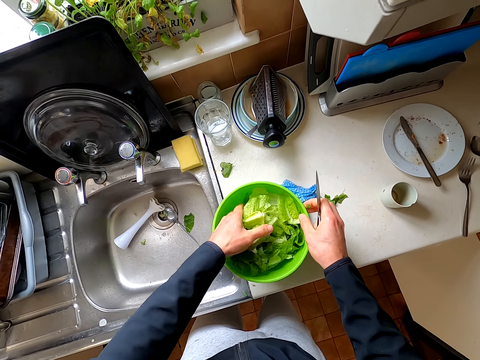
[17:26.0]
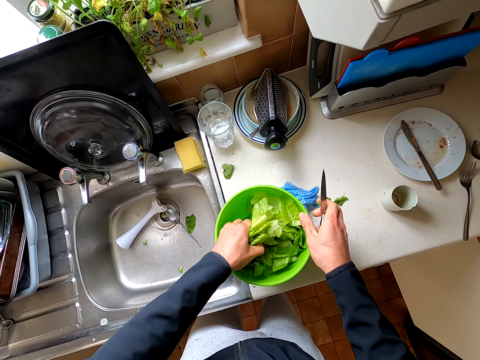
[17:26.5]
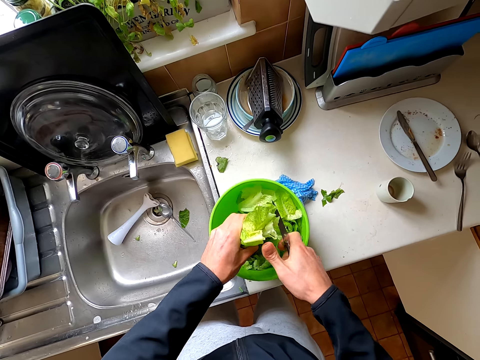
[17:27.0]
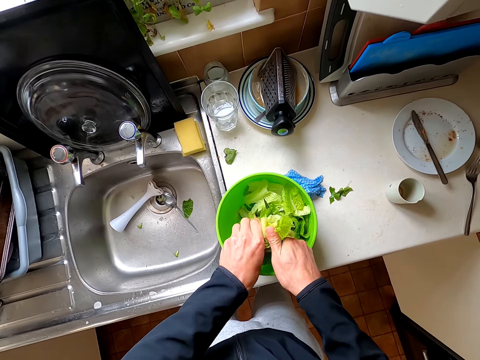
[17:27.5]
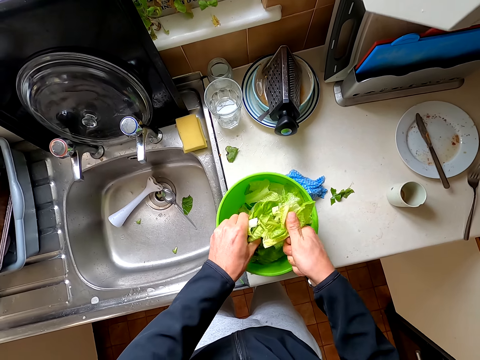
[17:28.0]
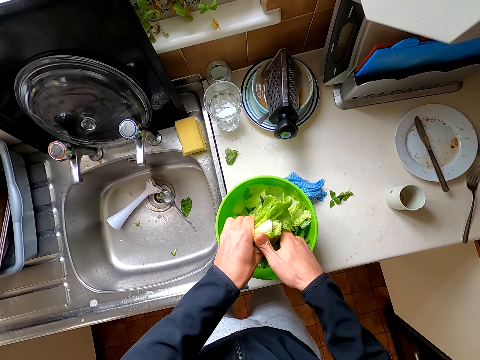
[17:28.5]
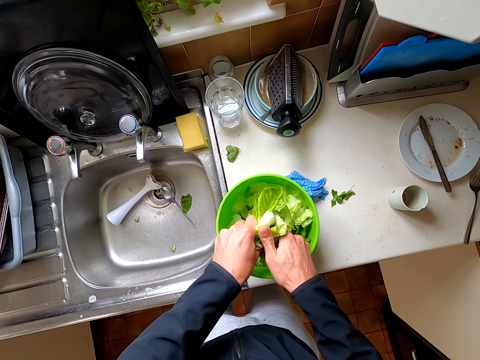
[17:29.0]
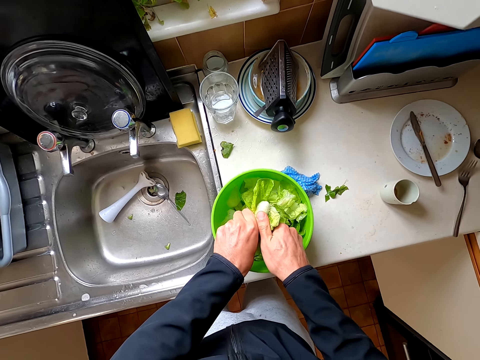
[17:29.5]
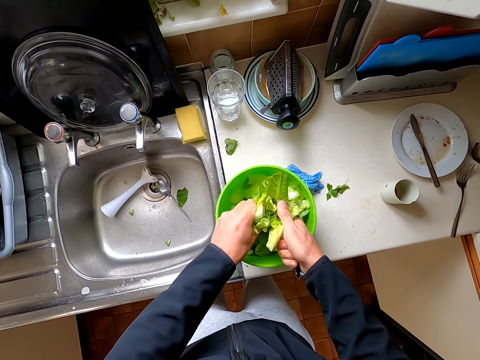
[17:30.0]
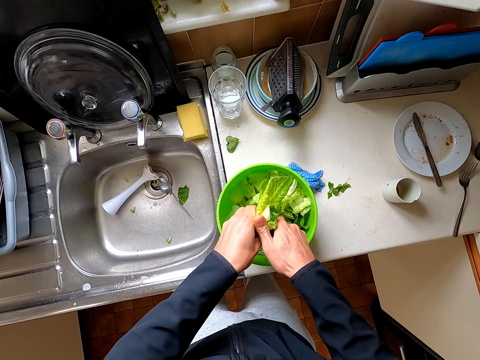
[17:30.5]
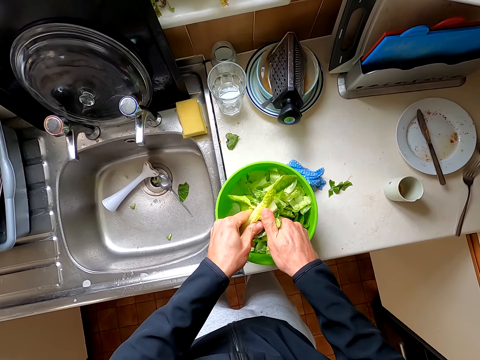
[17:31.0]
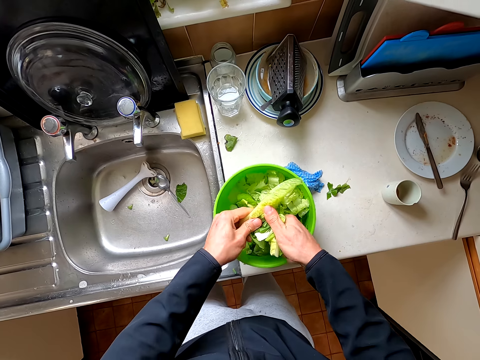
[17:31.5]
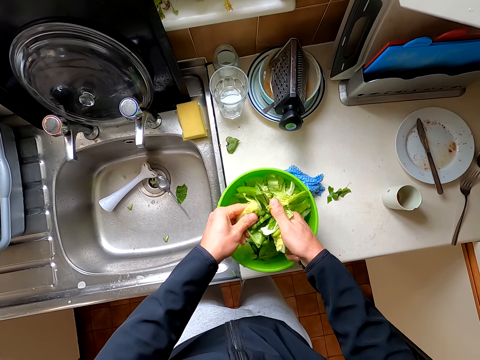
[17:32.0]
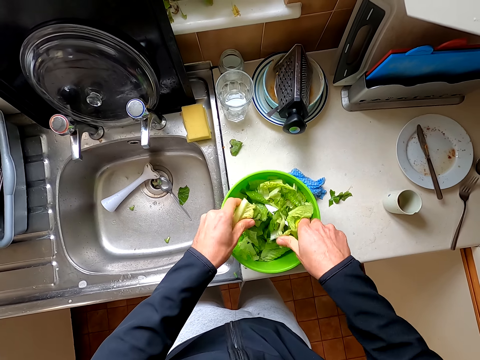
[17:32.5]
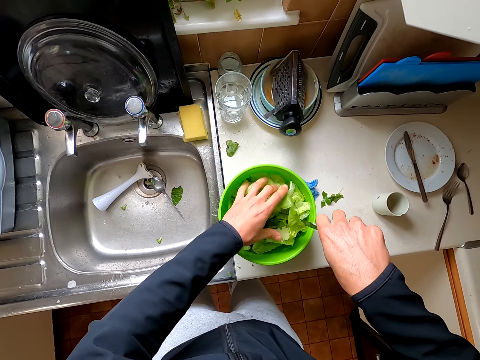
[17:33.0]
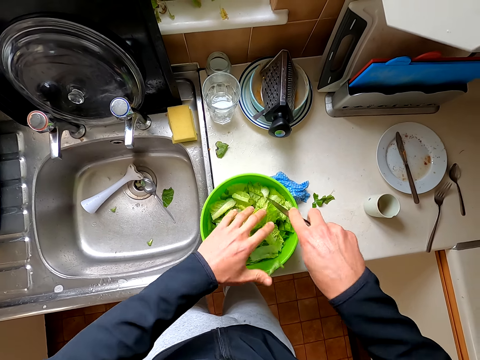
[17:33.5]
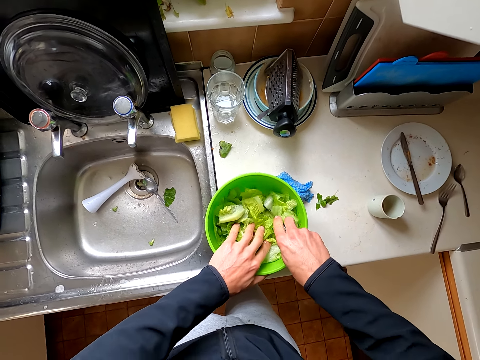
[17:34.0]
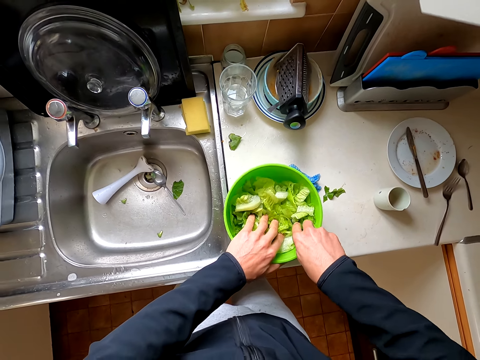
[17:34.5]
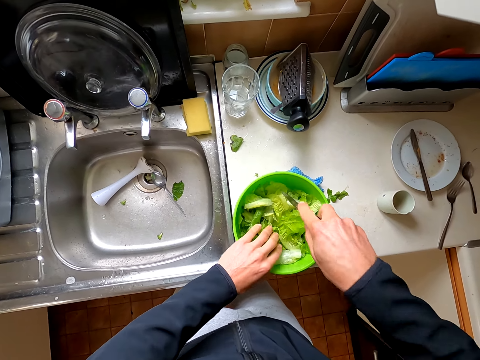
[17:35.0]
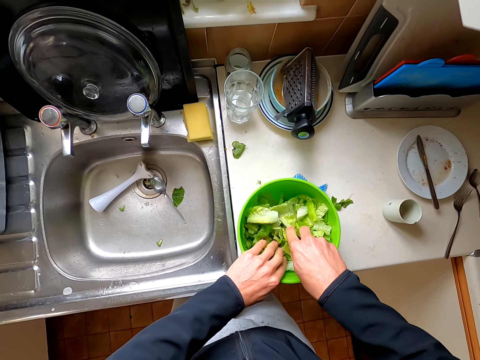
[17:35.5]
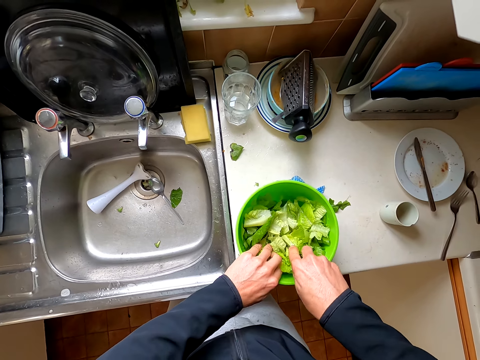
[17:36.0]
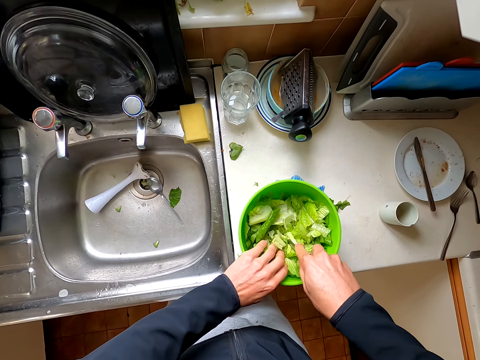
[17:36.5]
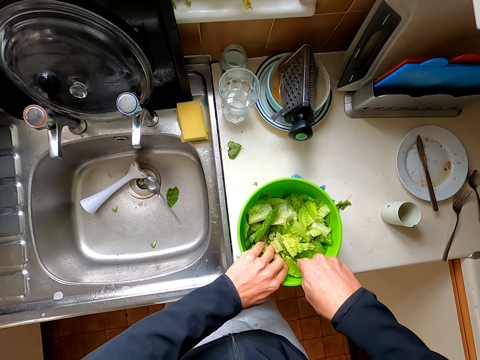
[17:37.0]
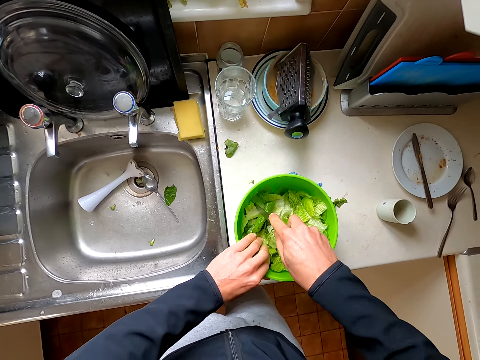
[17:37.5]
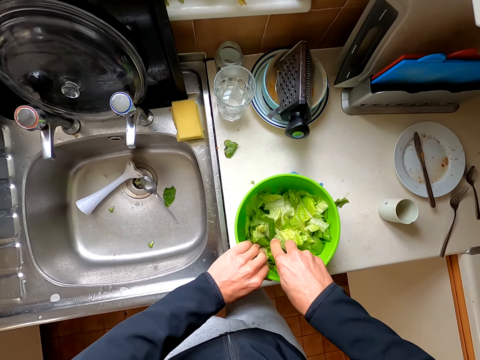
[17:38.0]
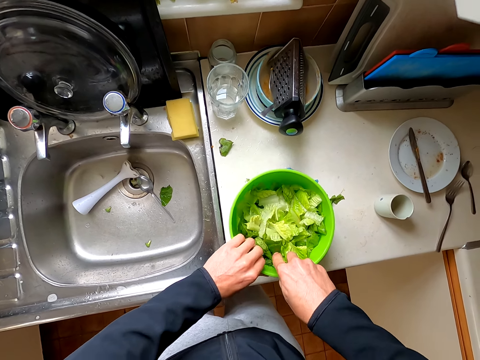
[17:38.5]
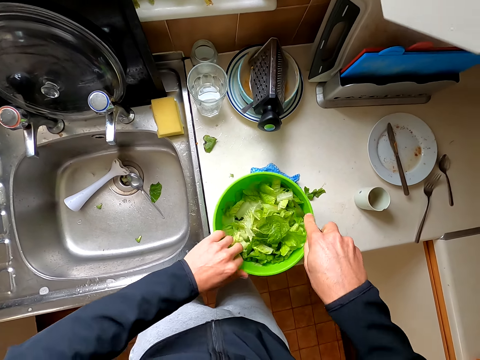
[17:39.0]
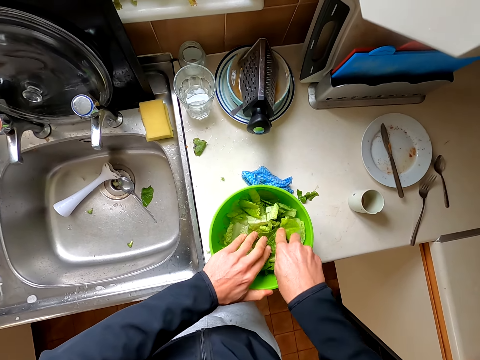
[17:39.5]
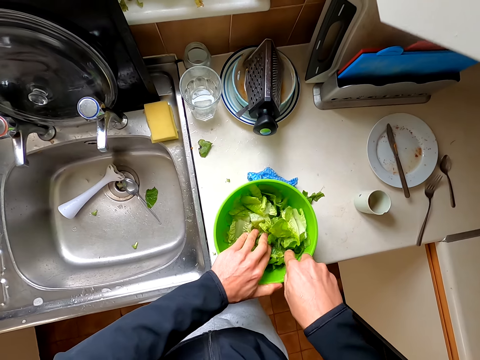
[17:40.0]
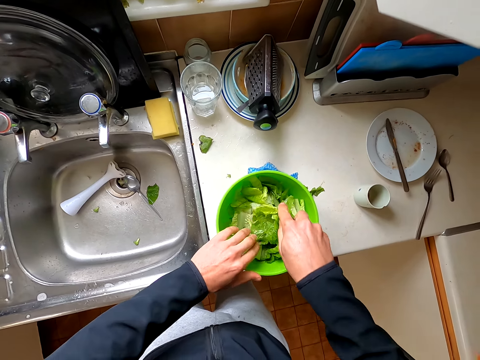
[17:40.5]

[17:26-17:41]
The camera wearer cuts the lettuce leaves with the knife.

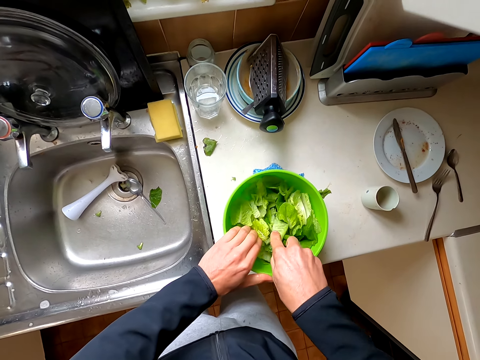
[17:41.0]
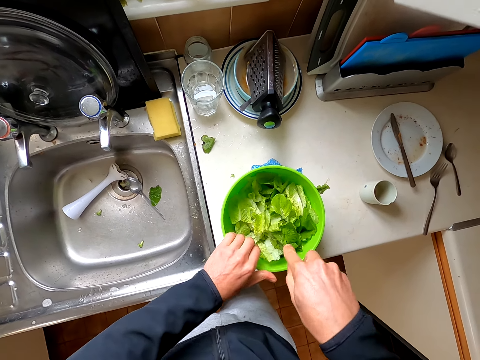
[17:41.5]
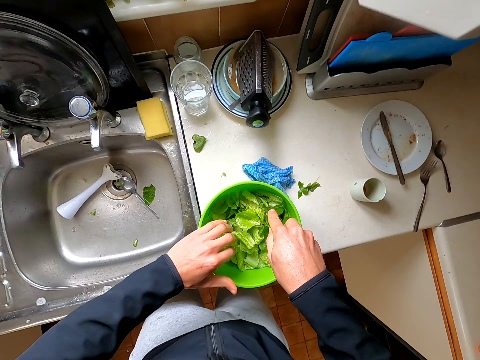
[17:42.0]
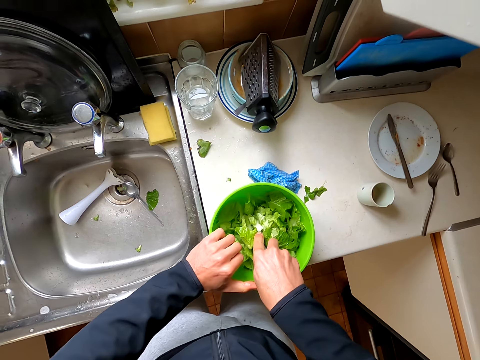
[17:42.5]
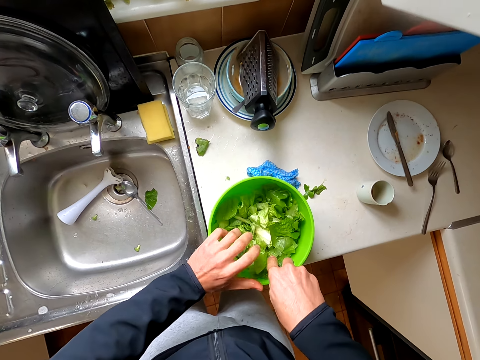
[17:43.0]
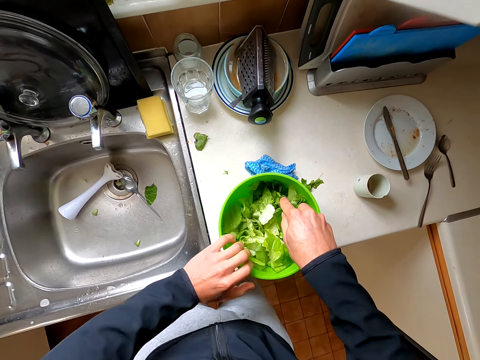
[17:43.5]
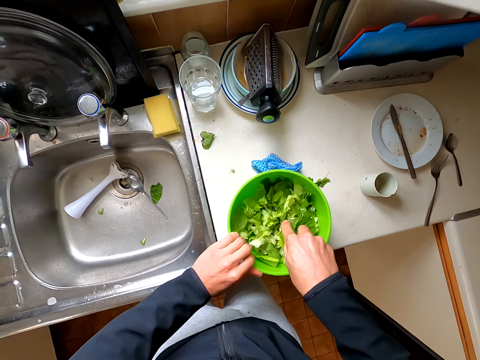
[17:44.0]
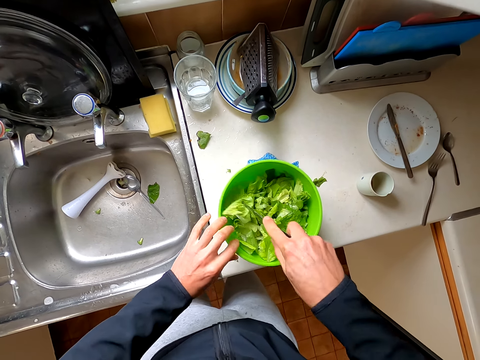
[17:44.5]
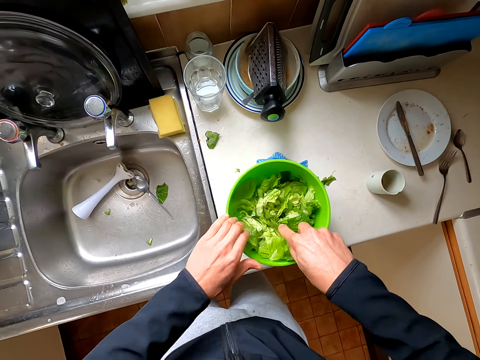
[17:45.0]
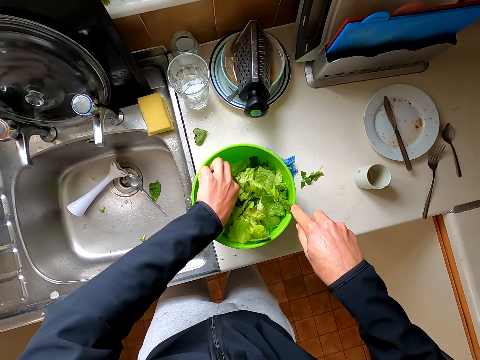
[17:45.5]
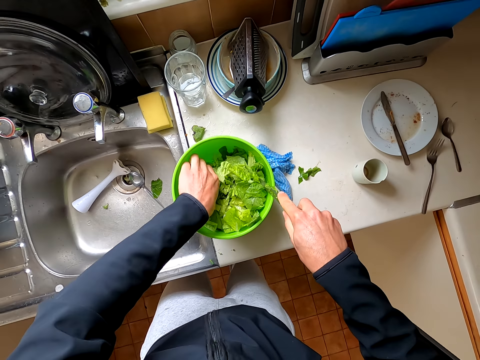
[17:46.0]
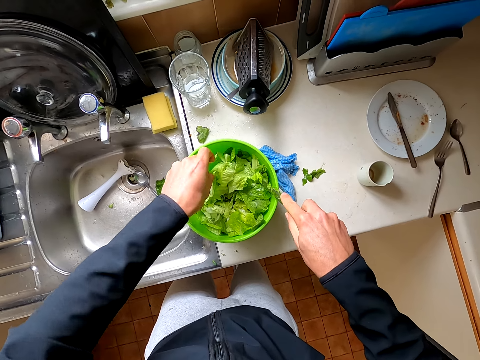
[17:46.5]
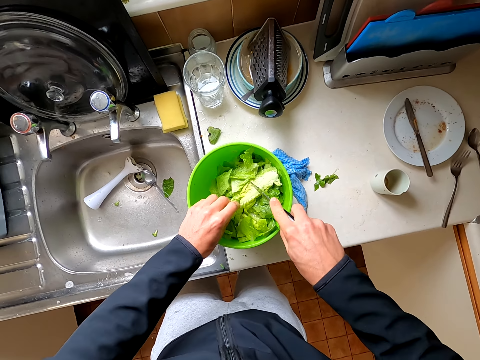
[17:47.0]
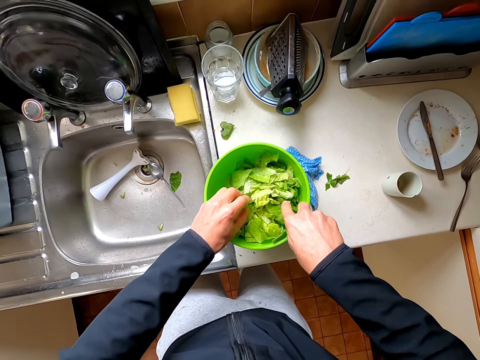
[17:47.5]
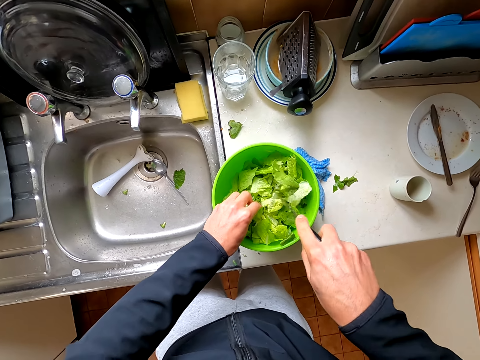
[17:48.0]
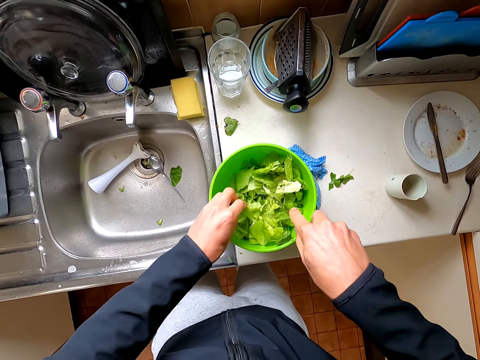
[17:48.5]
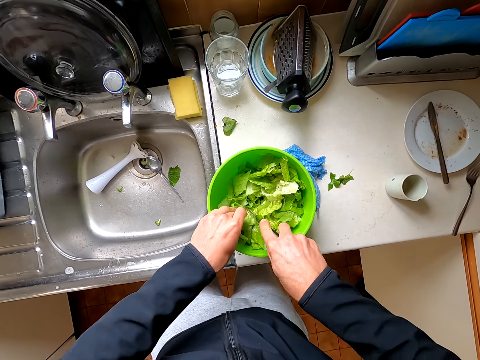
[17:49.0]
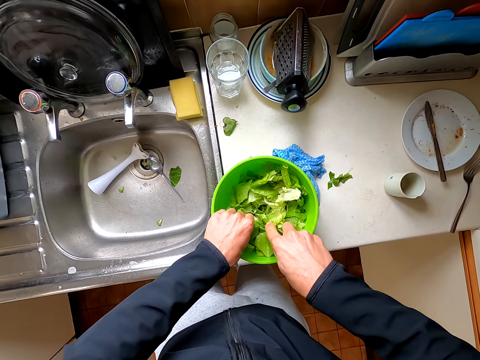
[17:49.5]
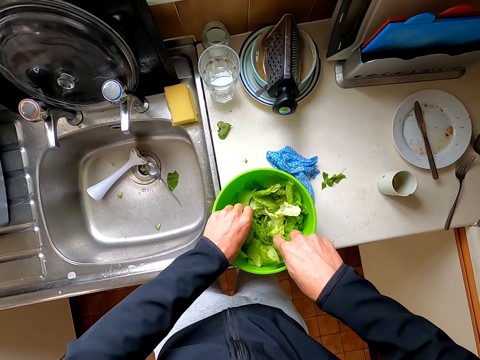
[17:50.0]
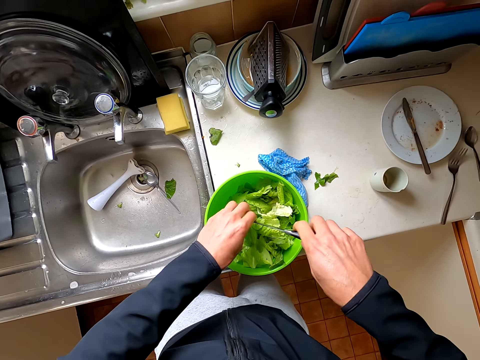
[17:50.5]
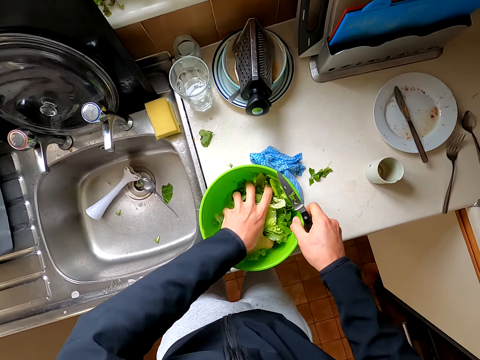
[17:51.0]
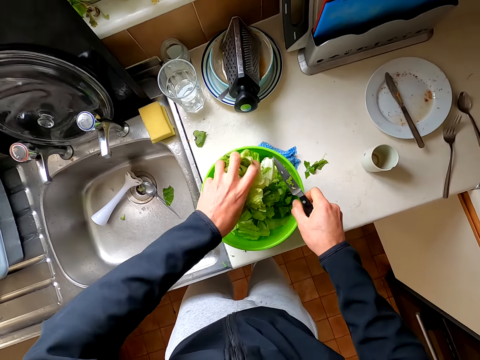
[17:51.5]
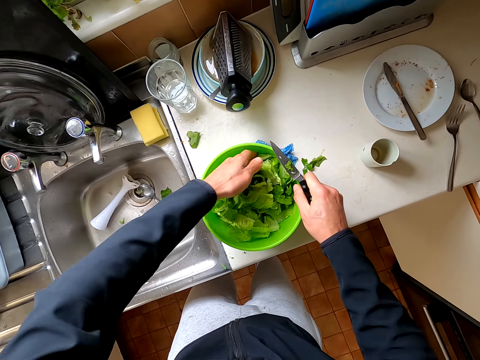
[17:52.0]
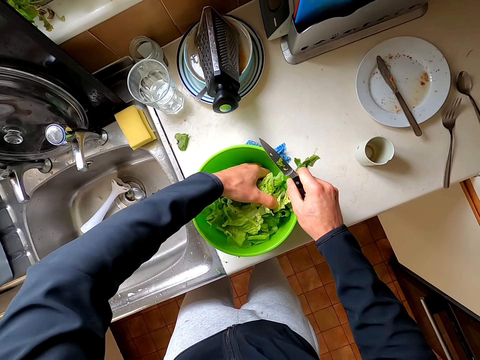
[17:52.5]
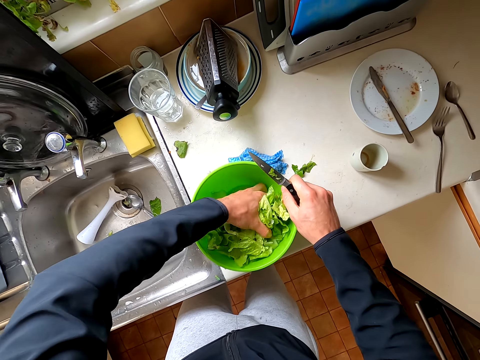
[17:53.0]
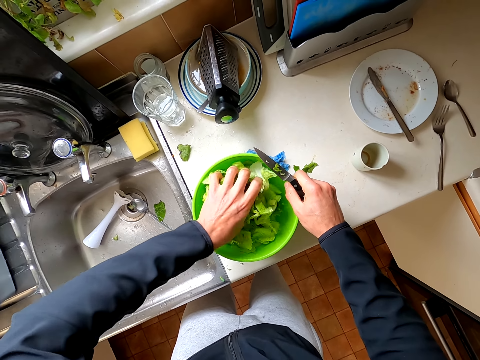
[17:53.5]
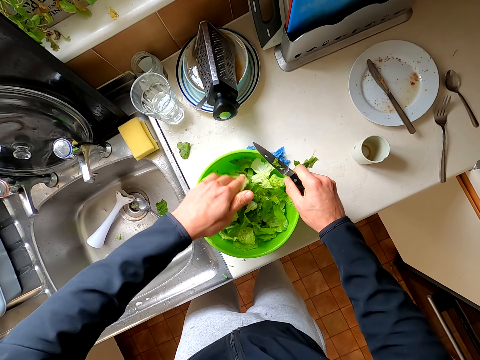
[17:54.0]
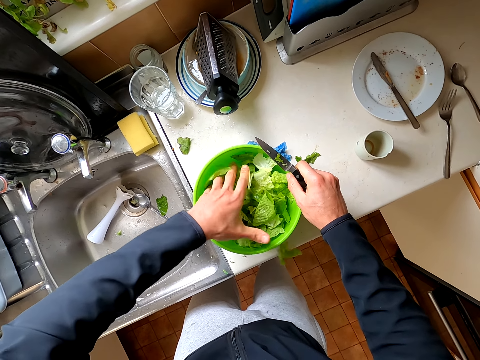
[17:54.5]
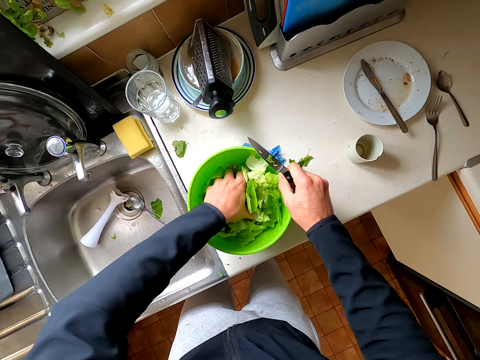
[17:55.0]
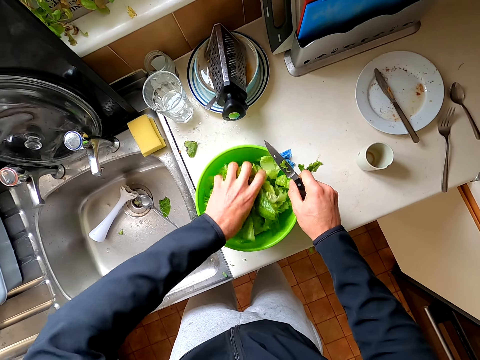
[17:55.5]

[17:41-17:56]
The camera wearer turns the lettuce leaves with their hand. They cut the lettuce leaves with the knife. They turn the lettuce leaves with their hand.
